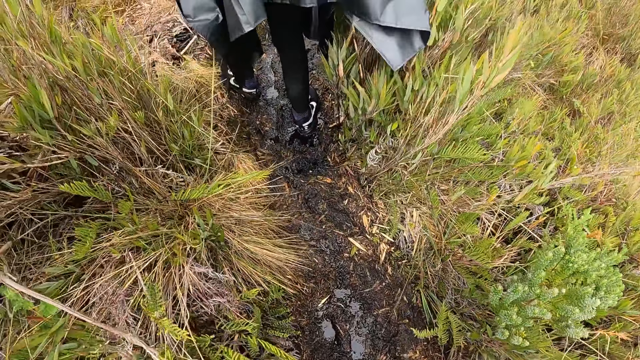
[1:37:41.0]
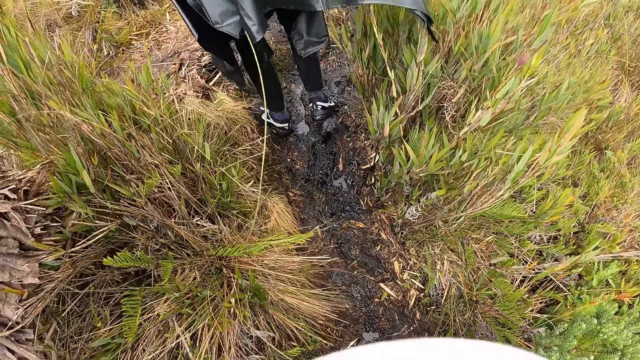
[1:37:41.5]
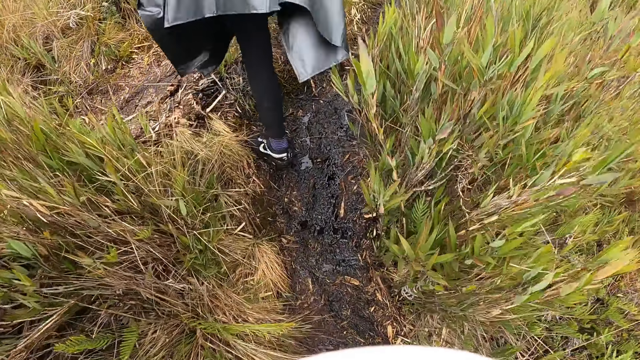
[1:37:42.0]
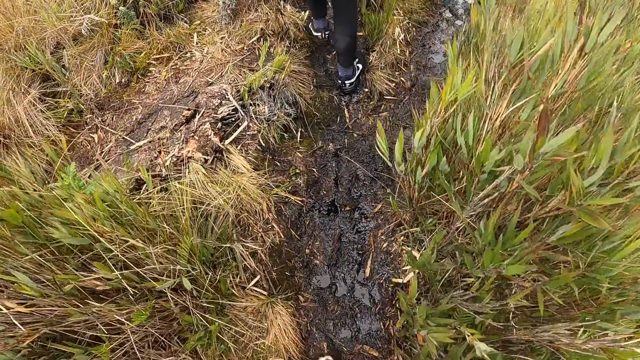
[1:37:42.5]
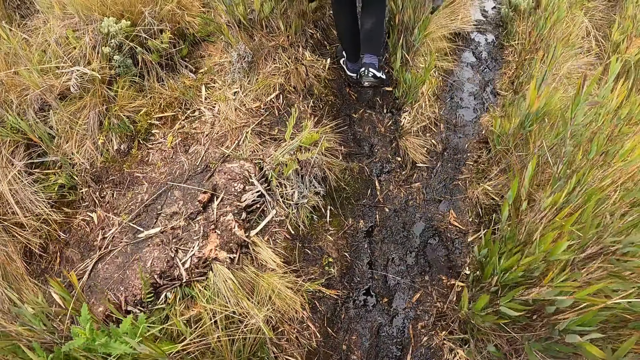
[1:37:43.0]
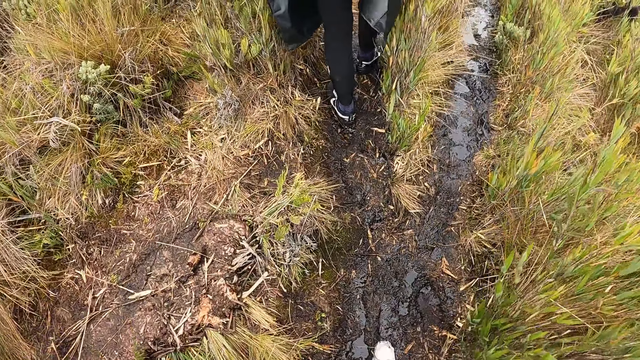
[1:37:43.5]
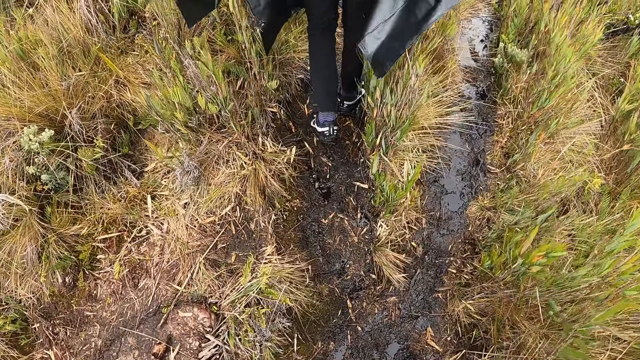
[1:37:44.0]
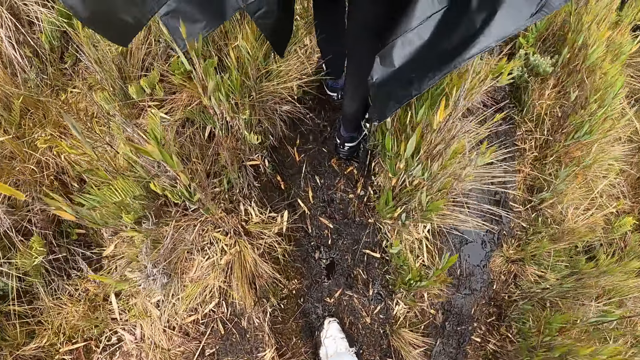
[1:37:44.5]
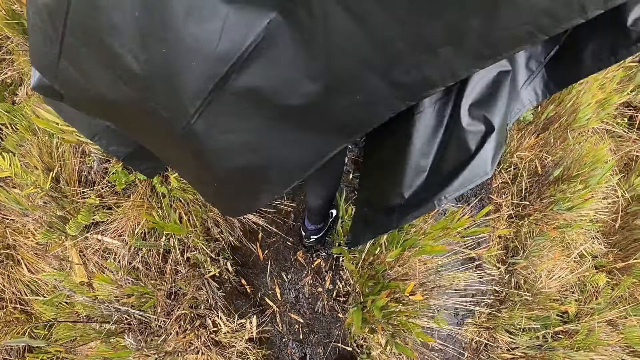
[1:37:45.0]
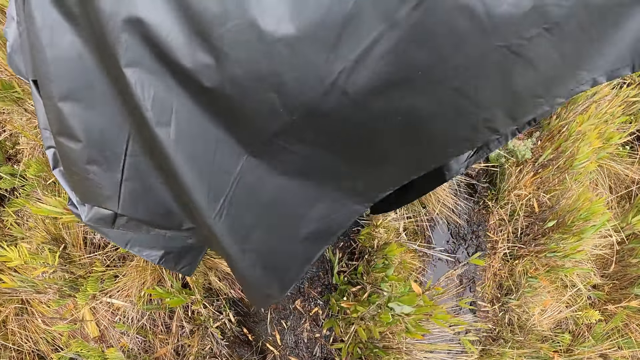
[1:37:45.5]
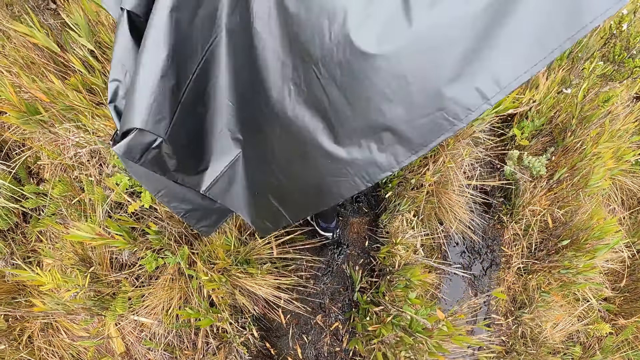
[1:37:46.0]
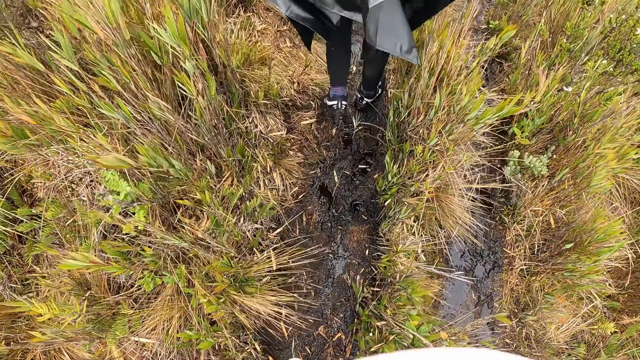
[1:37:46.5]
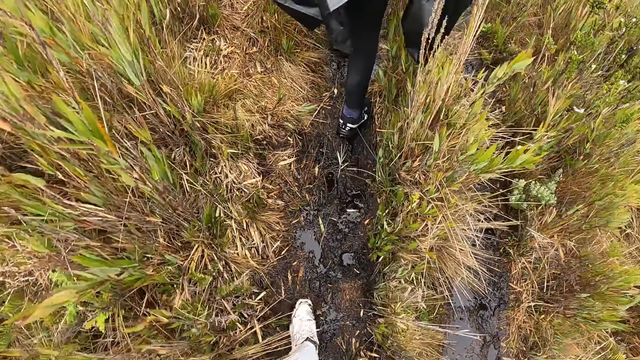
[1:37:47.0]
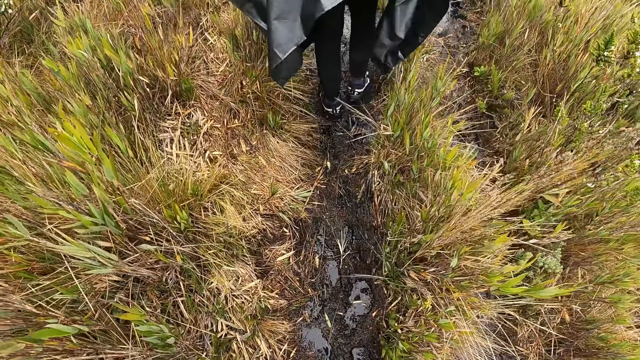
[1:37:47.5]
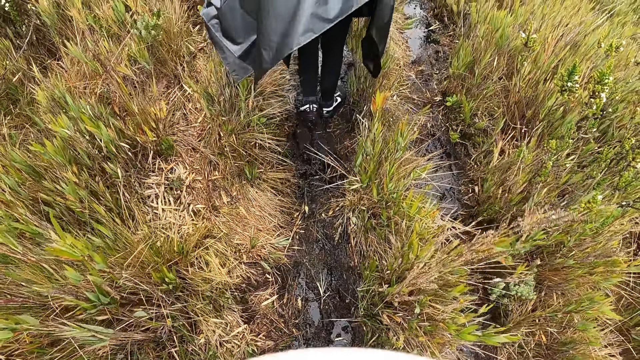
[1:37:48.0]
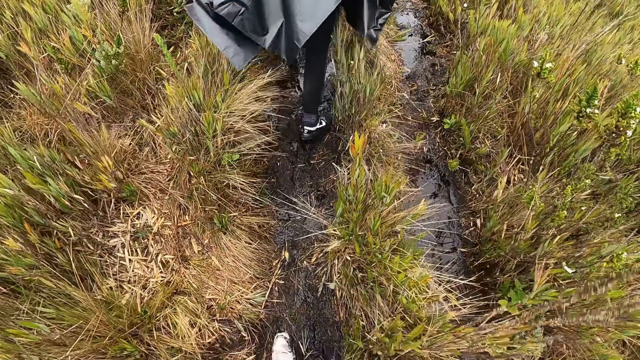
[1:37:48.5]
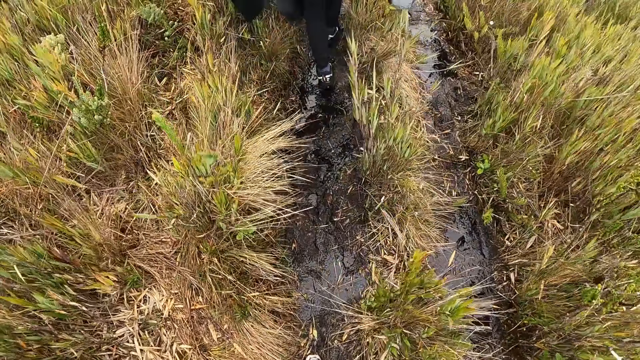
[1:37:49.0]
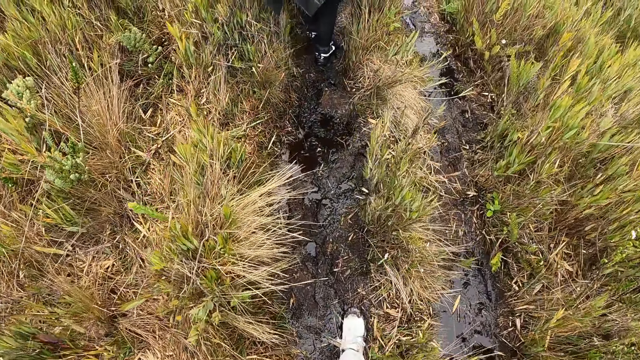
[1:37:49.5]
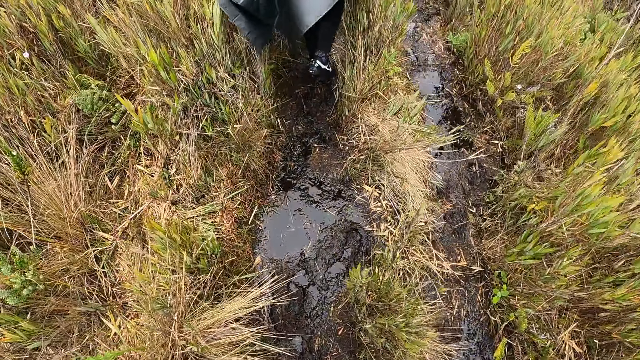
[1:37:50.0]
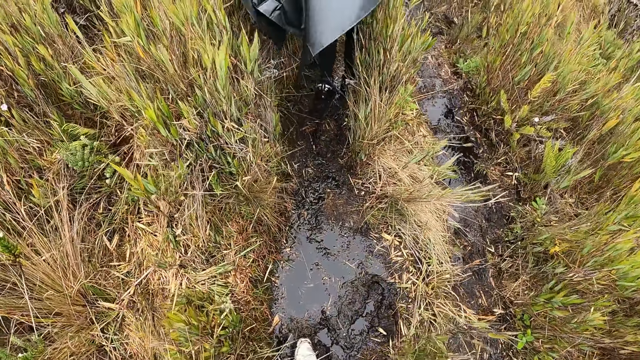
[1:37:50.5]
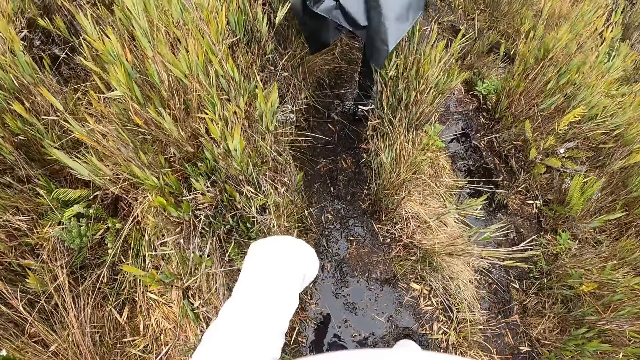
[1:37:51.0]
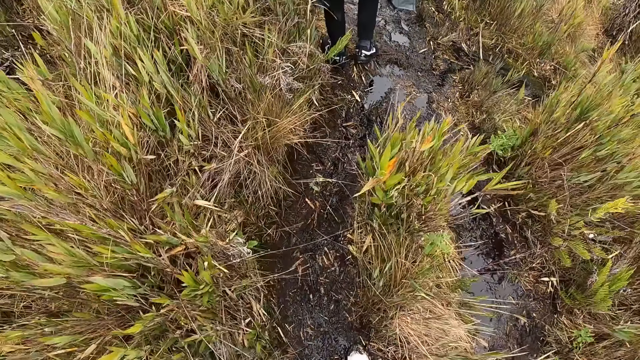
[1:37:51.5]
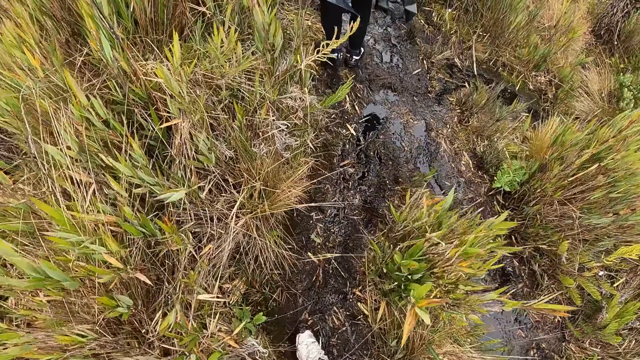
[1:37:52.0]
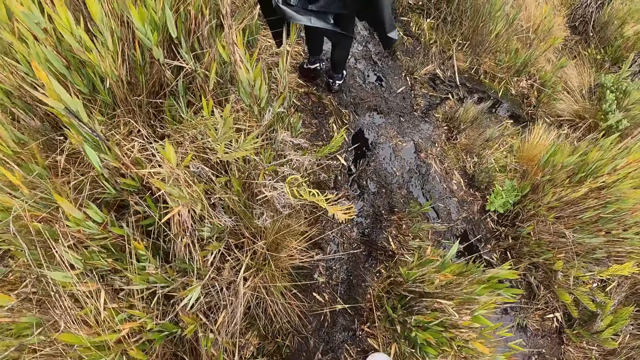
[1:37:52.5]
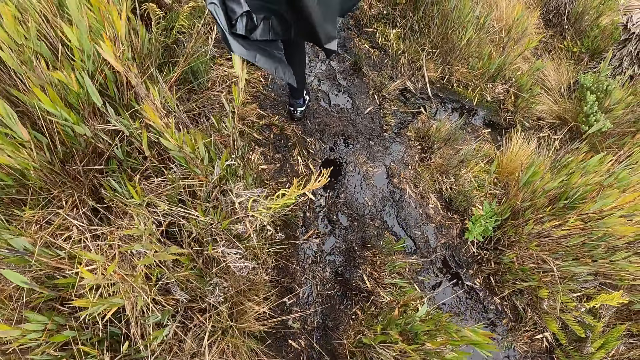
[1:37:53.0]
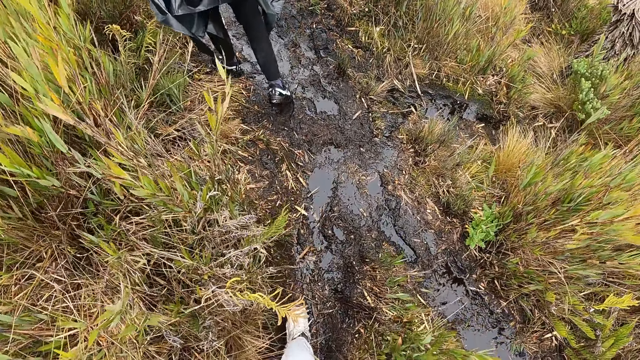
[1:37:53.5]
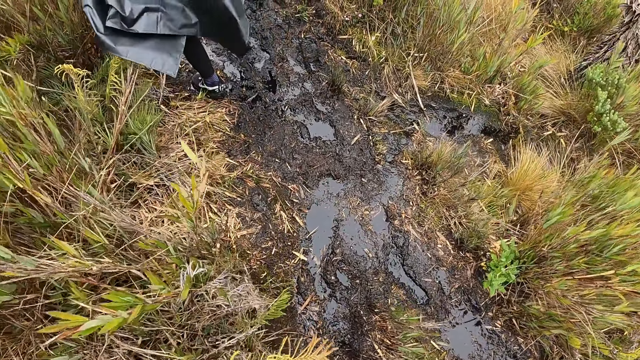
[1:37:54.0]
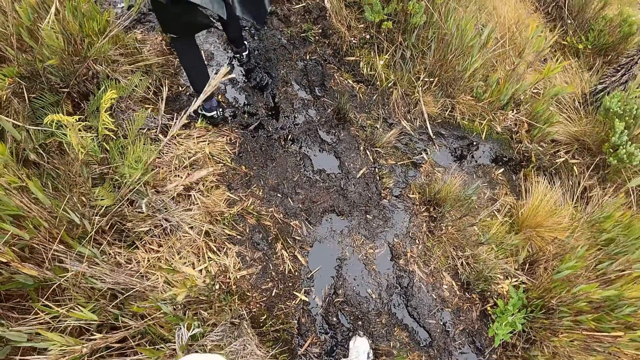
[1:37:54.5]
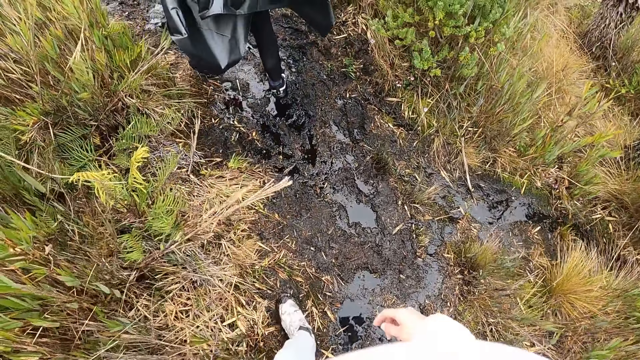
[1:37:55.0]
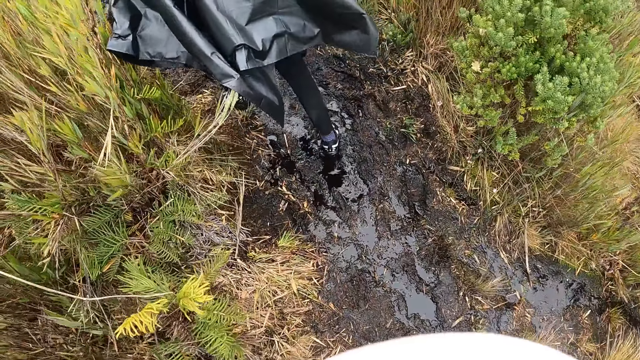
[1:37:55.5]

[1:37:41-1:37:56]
A woman walks on a swampy ground along the path on the hill. The camera wearer walks on the swampy ground with the group of people along the path. She raises her hand.

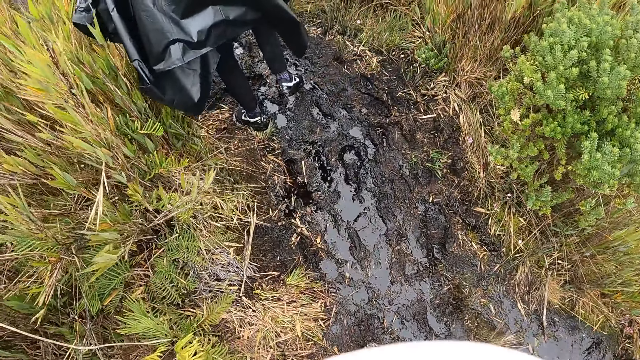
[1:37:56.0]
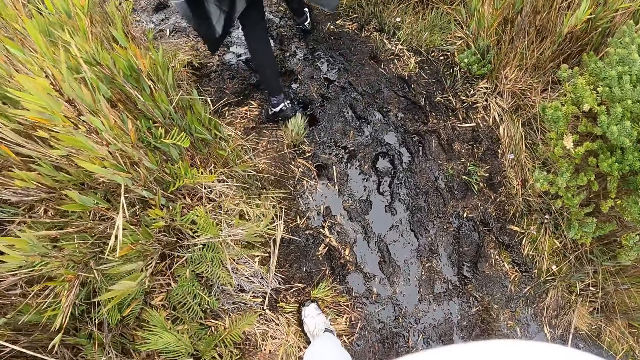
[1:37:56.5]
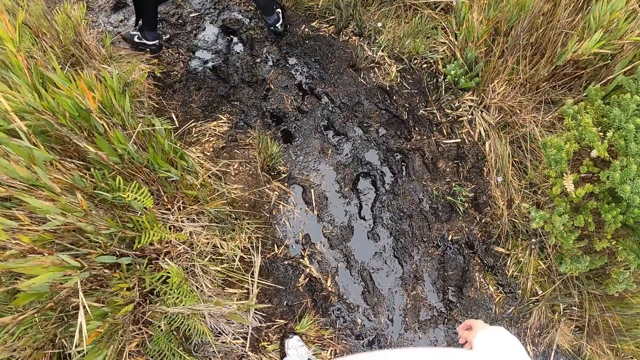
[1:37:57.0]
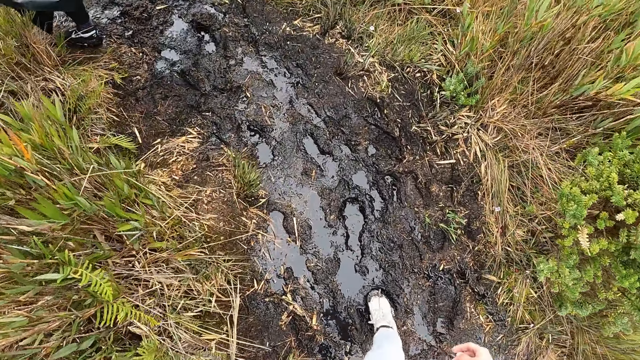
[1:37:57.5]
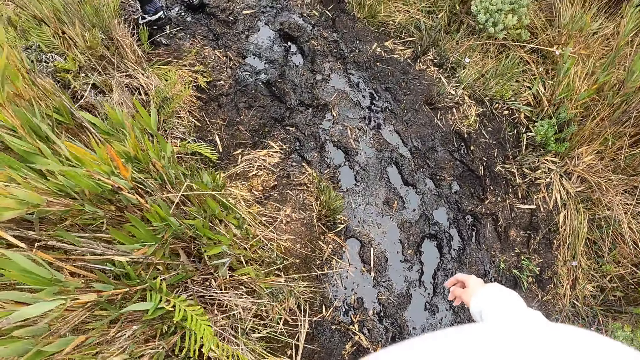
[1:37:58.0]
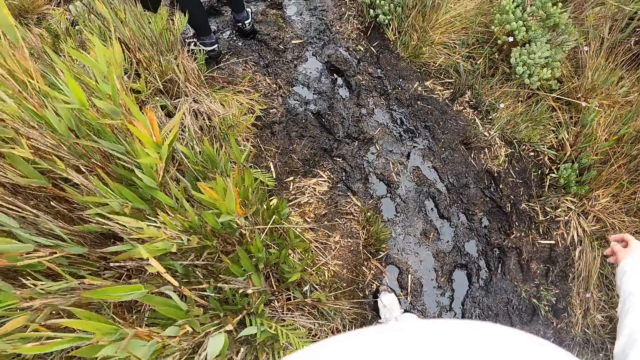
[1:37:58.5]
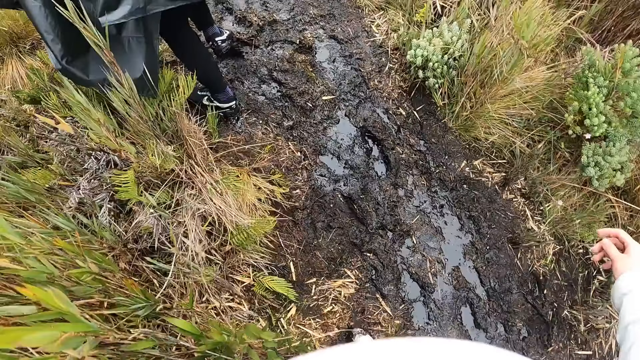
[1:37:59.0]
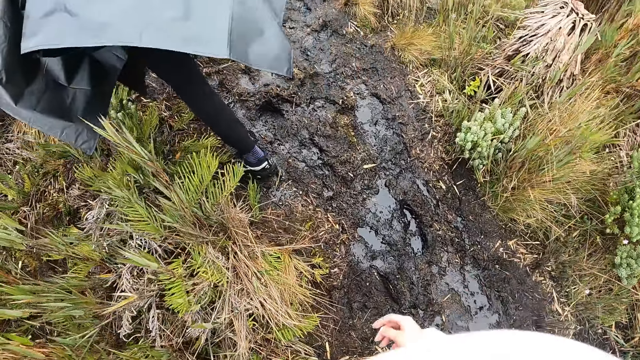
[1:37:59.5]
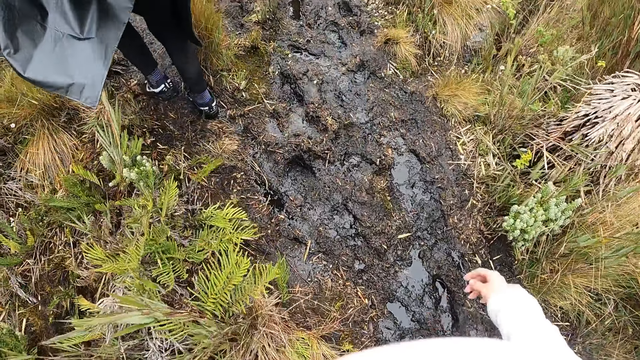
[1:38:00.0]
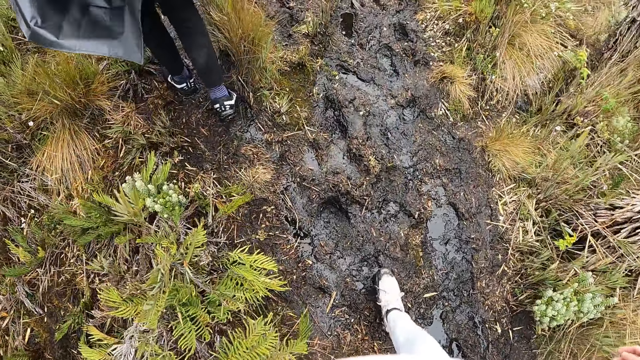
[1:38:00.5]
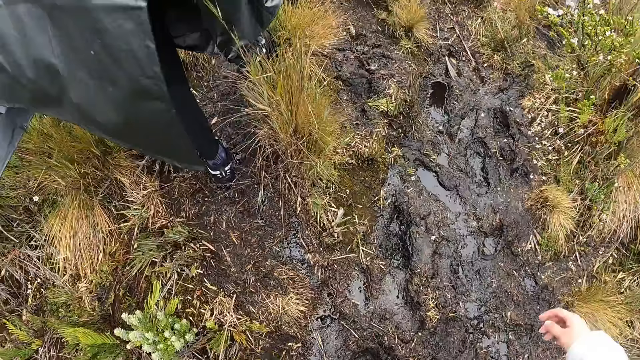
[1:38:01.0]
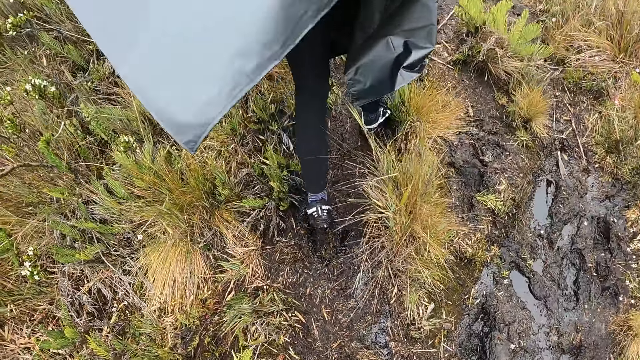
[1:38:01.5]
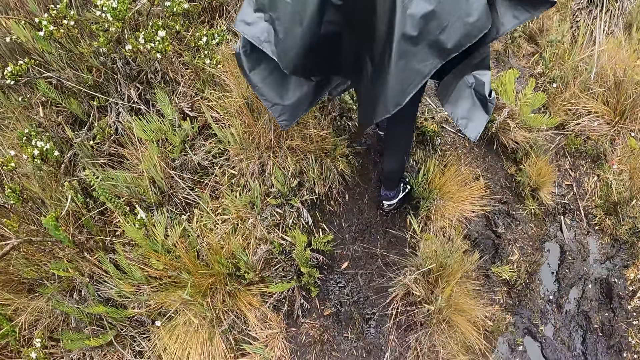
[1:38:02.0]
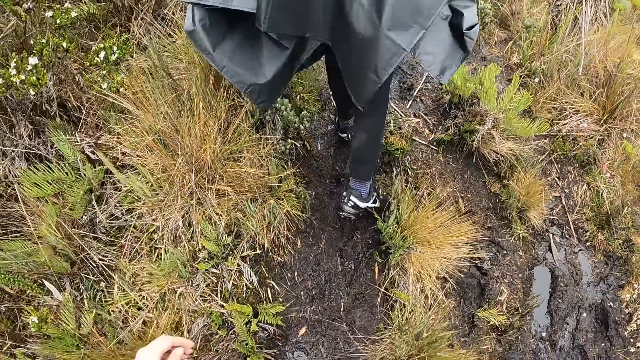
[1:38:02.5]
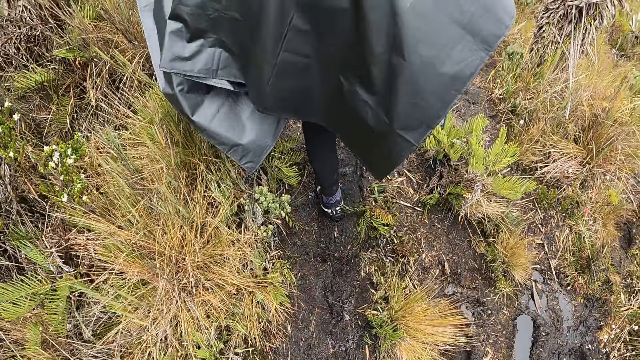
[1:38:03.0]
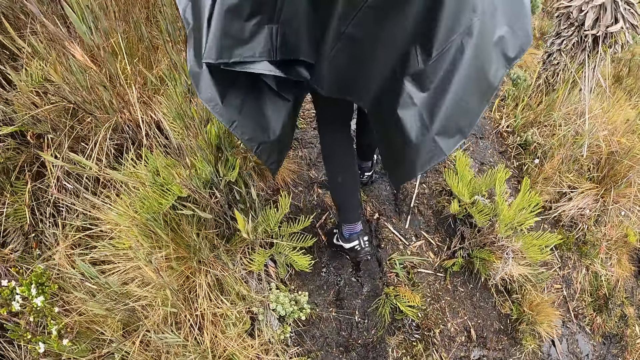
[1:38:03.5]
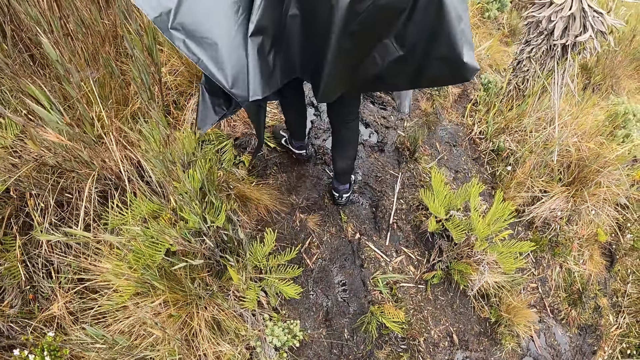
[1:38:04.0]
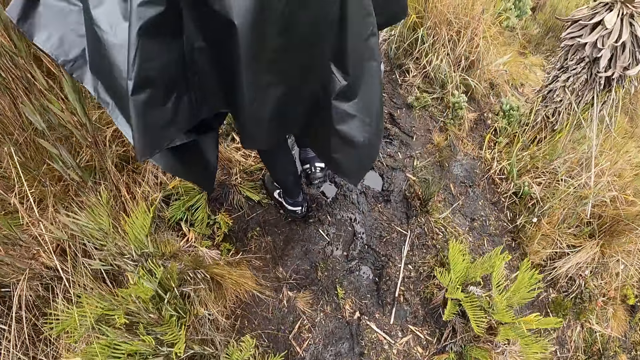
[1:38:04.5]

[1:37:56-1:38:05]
The camera wearer raises his right hand.
